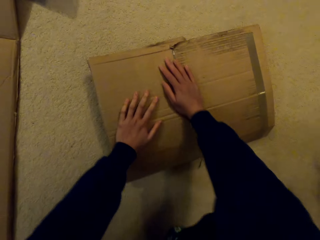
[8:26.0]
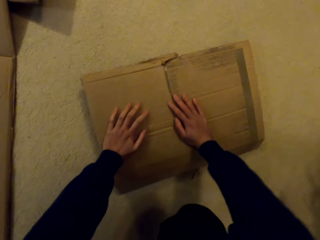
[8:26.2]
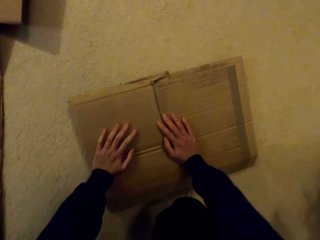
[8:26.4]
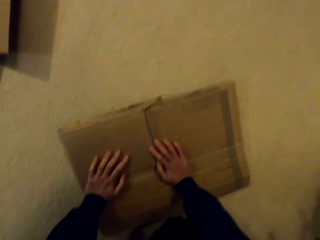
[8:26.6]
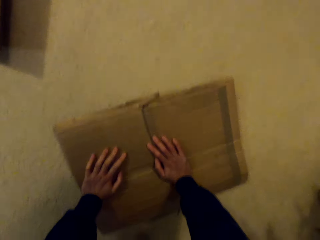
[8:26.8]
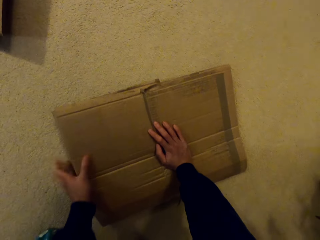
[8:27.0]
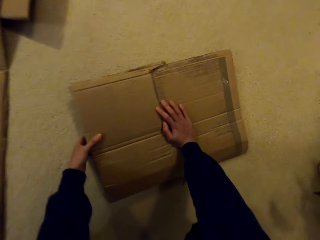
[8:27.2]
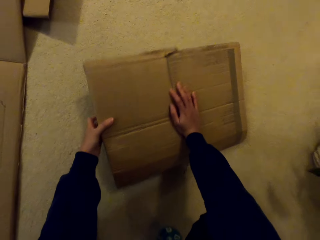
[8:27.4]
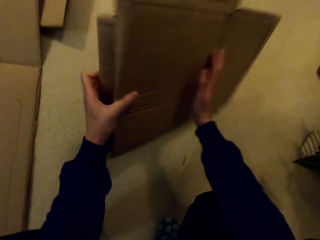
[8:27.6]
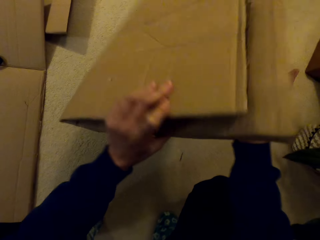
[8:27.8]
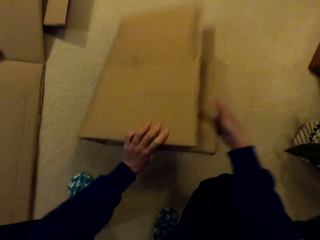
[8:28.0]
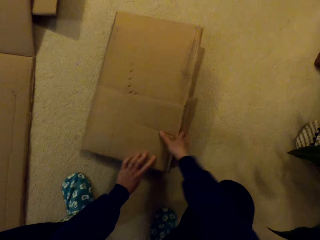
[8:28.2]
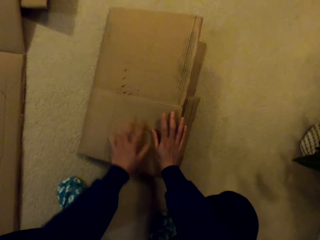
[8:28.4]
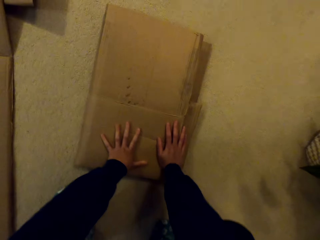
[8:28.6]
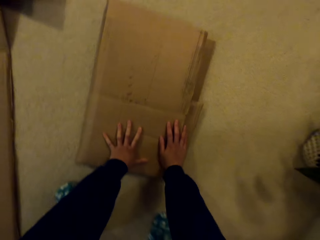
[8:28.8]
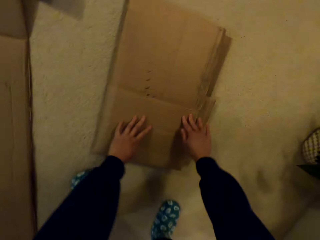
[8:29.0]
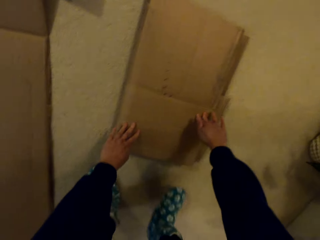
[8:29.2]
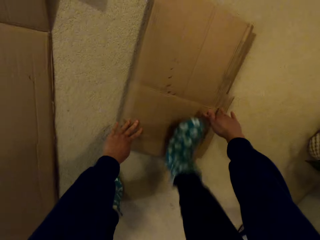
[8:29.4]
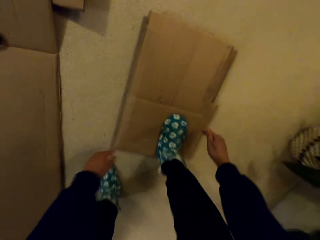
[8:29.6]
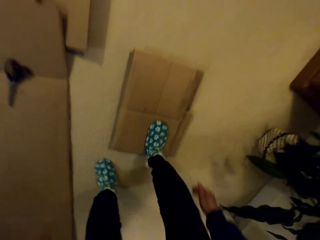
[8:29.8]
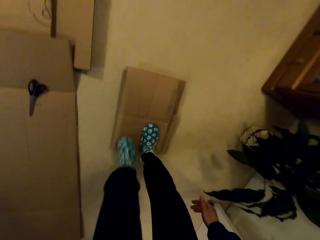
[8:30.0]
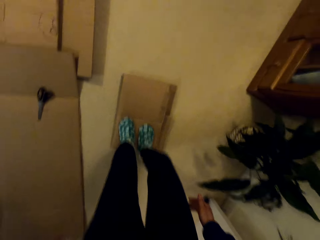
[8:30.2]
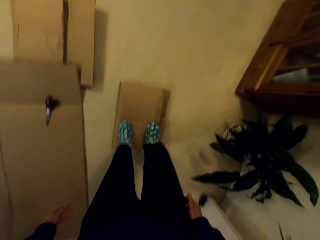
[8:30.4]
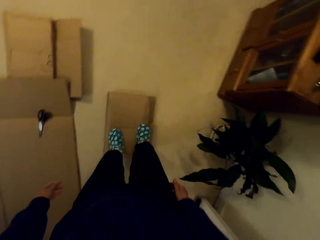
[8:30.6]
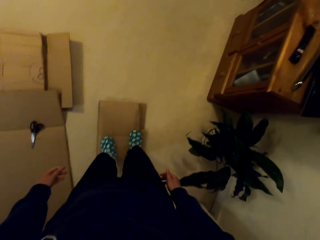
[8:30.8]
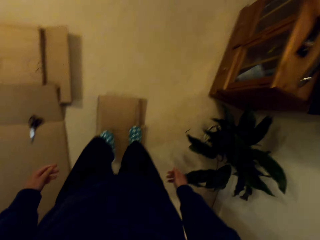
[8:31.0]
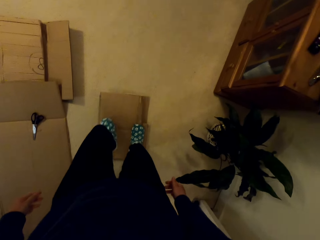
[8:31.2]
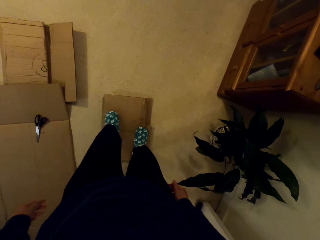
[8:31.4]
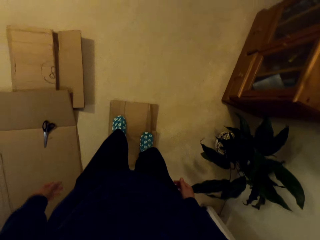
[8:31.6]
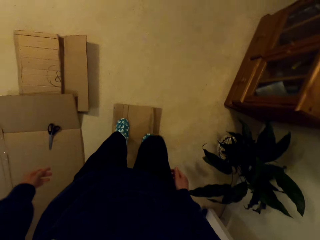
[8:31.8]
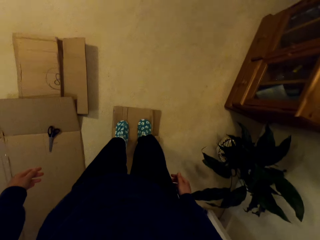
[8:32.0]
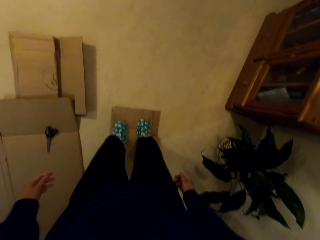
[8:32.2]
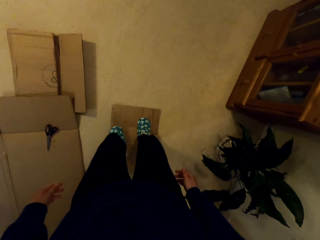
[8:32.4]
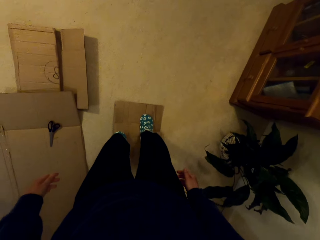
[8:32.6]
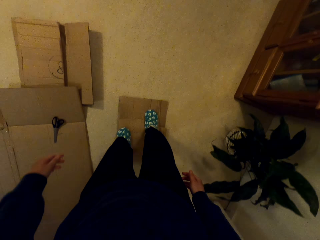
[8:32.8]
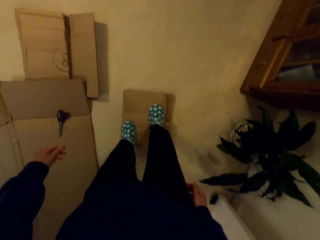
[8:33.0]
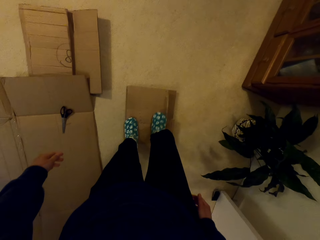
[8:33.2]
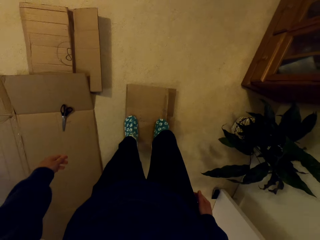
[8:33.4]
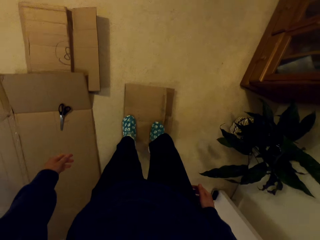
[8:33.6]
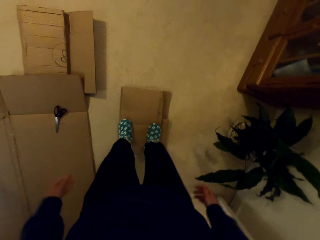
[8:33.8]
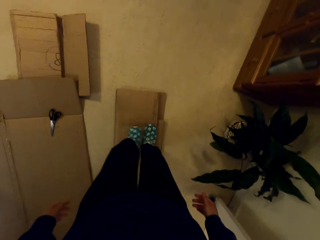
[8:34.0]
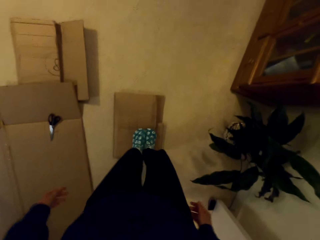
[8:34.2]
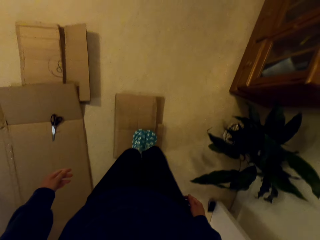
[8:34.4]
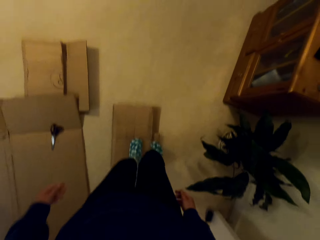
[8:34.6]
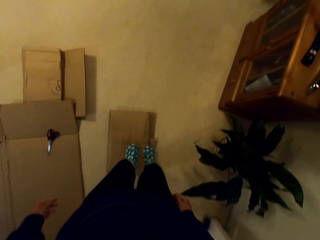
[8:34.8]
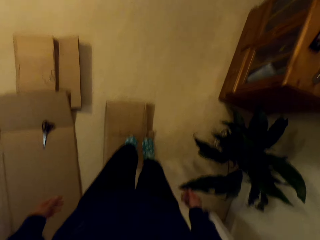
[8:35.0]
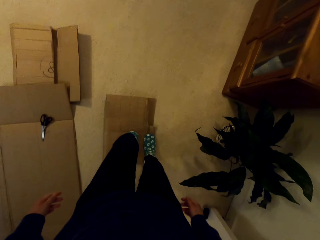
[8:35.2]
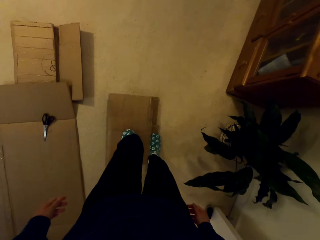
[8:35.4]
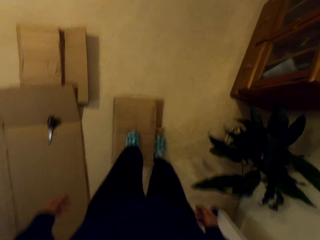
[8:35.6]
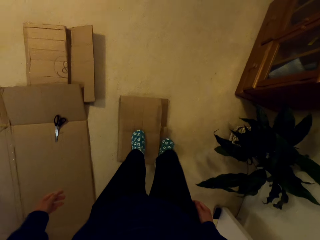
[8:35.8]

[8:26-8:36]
The camera wearer steps on the carton.

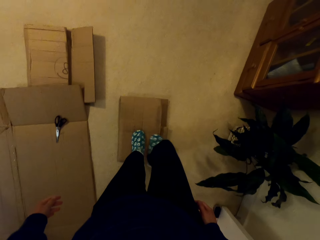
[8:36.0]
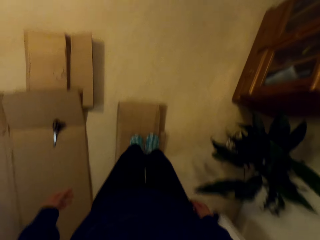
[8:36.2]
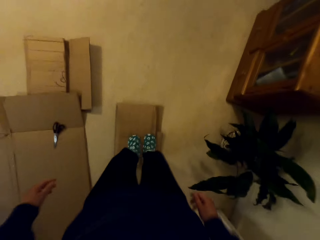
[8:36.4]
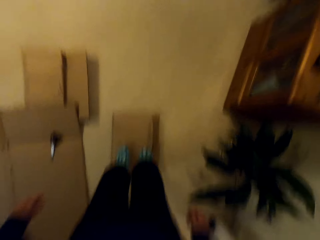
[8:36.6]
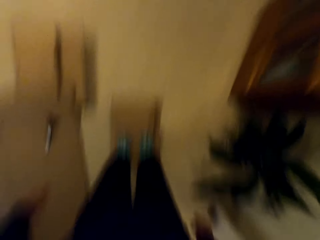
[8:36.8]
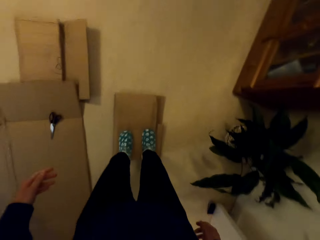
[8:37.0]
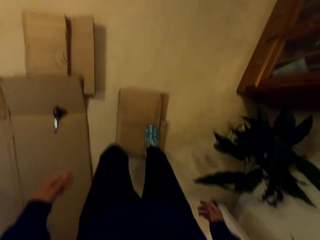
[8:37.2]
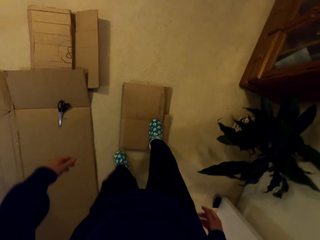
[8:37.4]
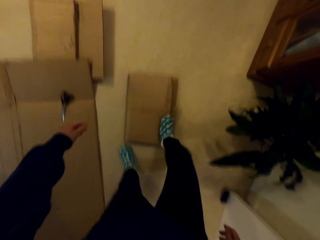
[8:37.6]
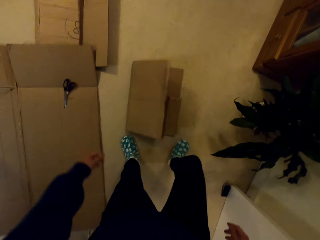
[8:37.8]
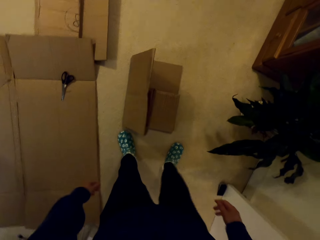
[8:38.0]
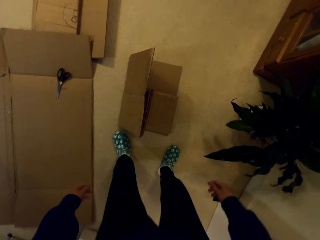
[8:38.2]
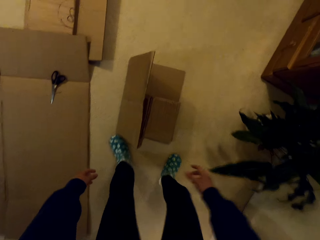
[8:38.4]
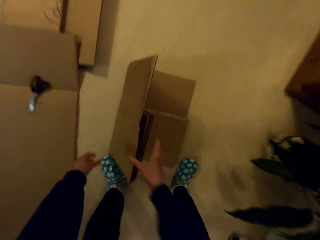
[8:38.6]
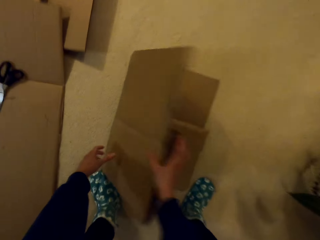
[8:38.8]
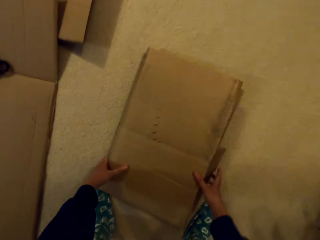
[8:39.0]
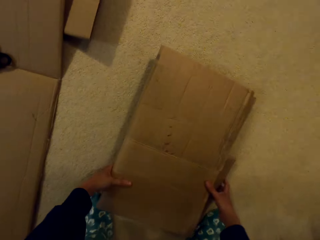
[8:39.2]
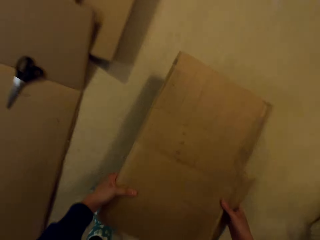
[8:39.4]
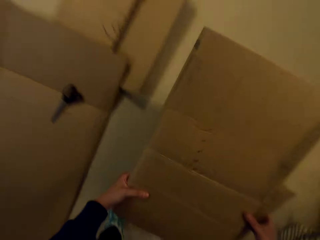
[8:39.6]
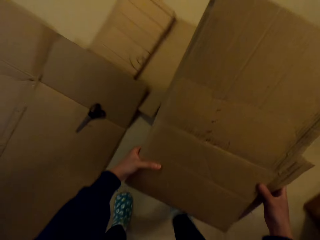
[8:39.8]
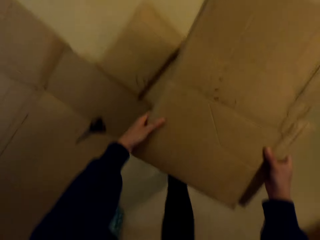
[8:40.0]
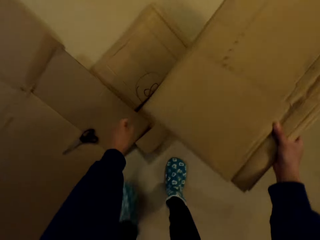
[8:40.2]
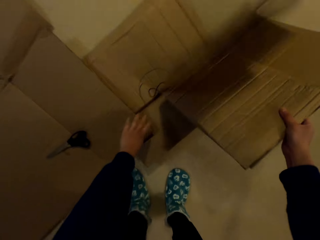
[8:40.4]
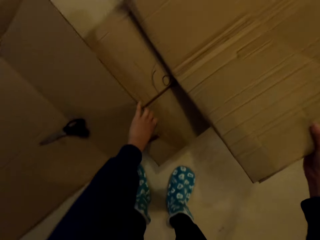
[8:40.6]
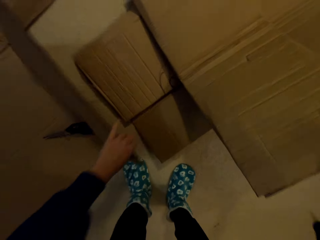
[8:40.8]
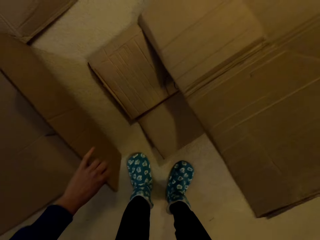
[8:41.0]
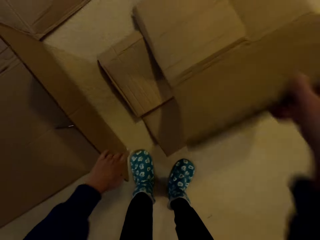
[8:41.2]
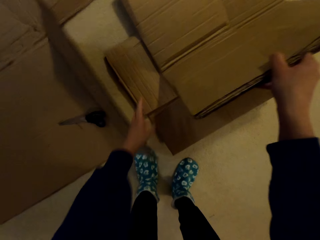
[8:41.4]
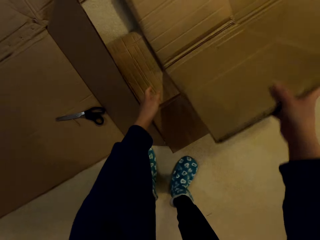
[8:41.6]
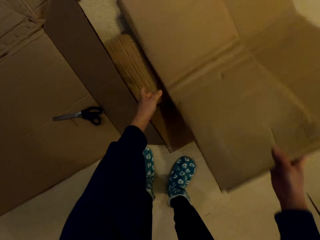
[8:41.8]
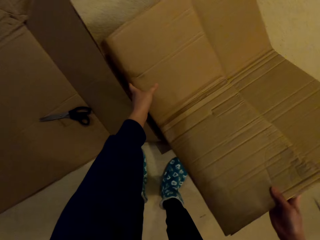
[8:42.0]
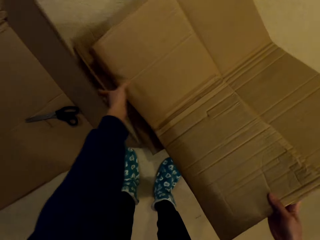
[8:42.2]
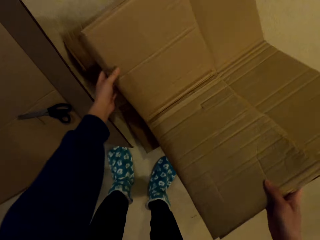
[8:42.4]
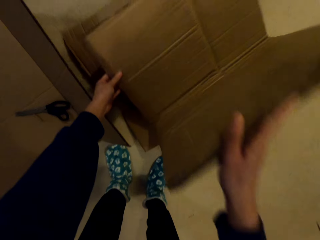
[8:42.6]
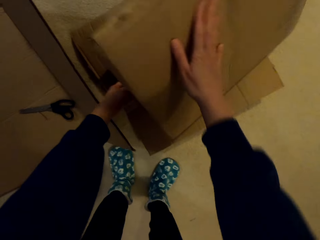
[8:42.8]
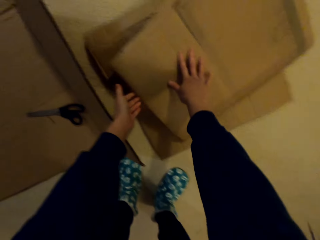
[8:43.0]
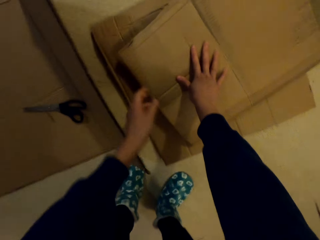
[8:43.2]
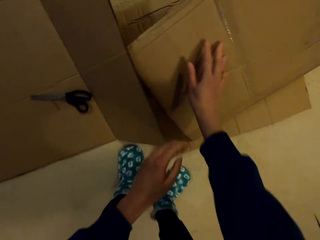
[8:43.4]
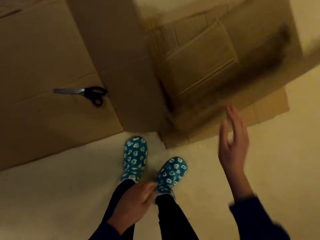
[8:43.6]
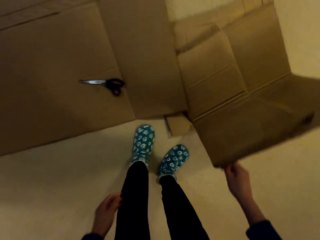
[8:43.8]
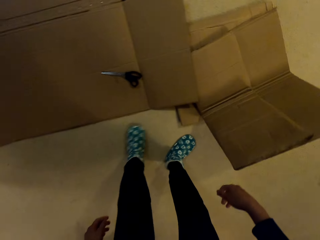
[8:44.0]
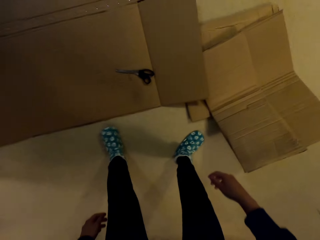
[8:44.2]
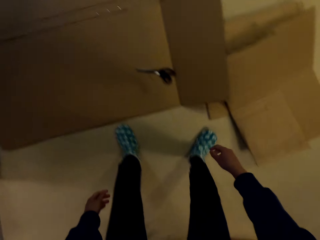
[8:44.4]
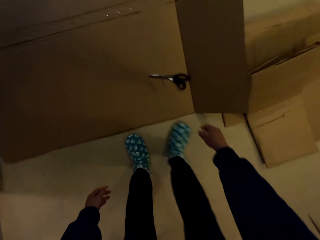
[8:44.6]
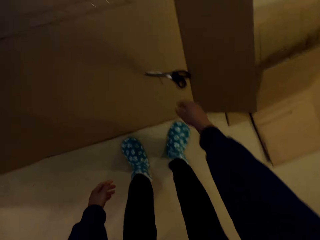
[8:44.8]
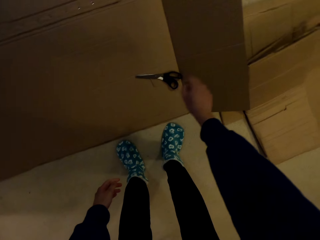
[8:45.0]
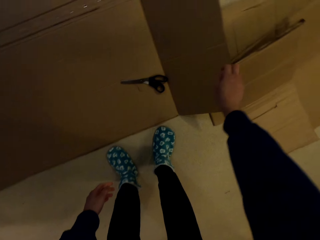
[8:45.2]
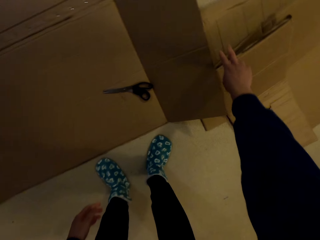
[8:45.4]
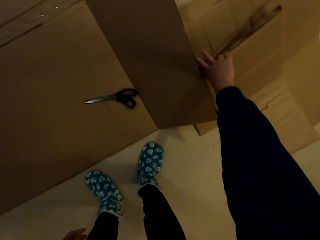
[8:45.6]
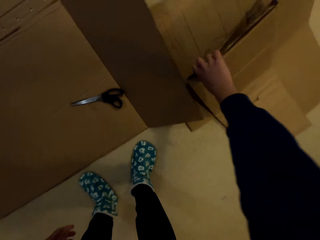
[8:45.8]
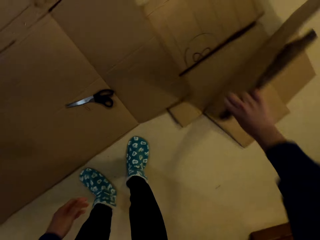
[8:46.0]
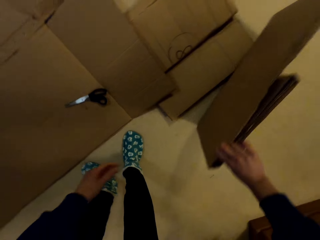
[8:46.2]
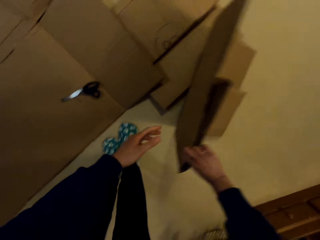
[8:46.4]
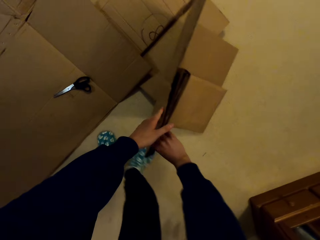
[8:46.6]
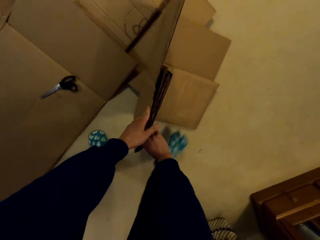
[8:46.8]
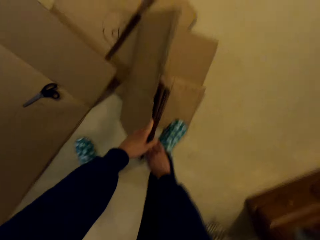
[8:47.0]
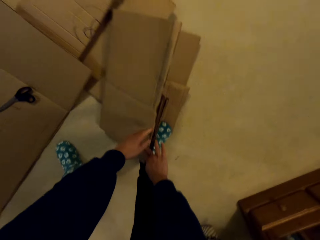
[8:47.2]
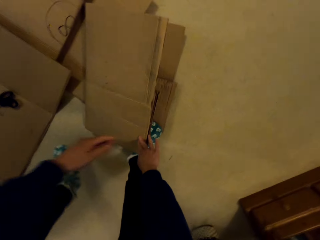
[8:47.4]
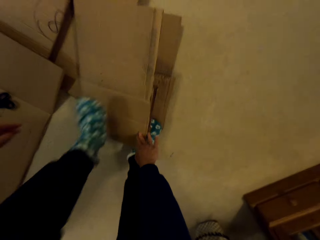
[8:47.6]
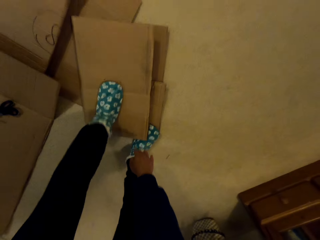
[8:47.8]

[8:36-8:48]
The camera wearer picks up the carton from the floor. They place the carton aside. They pick up the carton. They hold the carton. They step on the carton.
